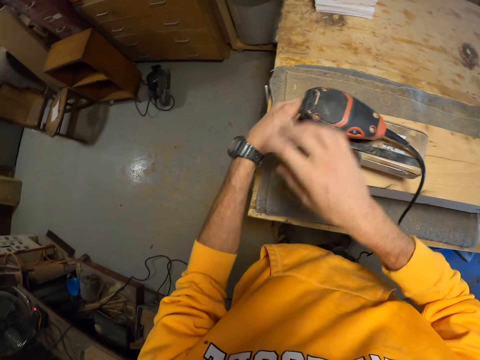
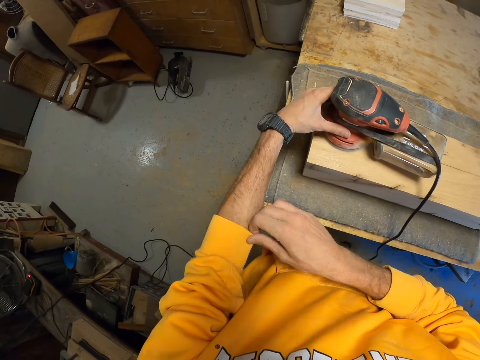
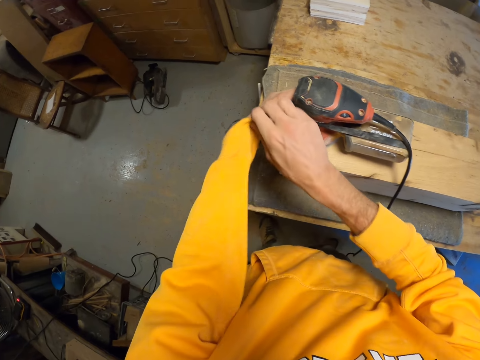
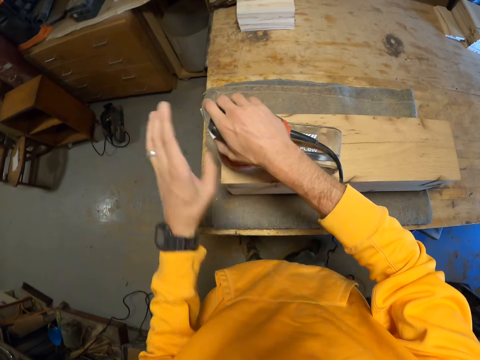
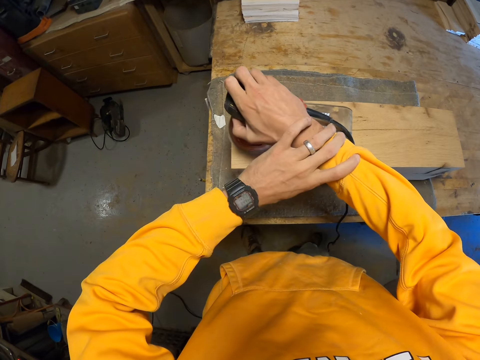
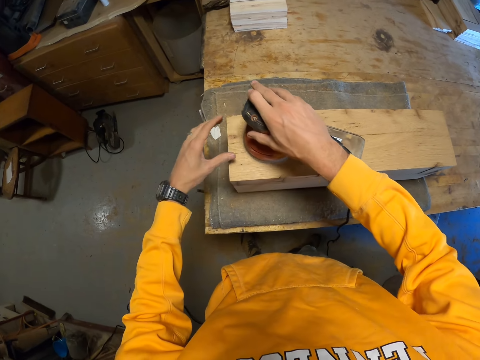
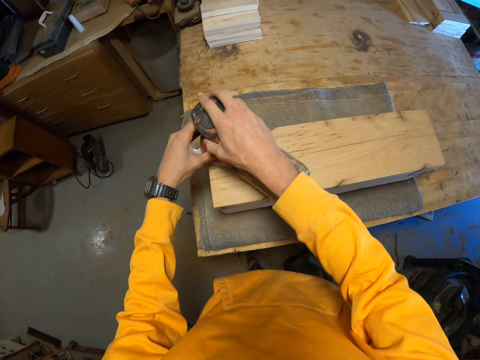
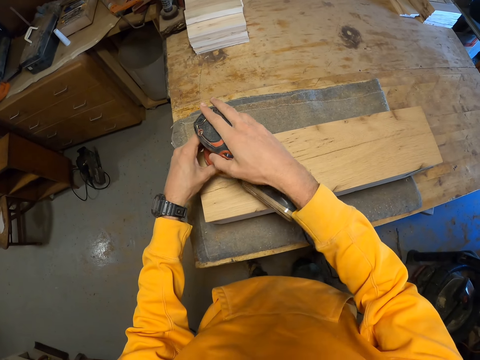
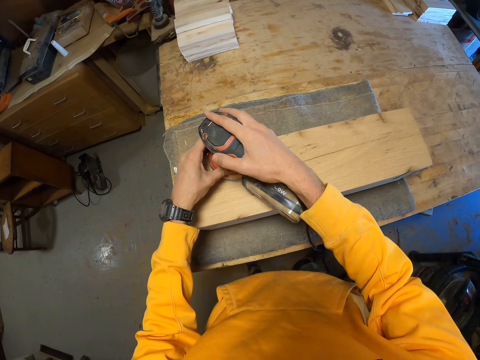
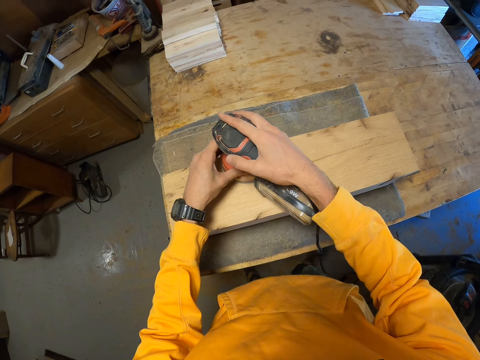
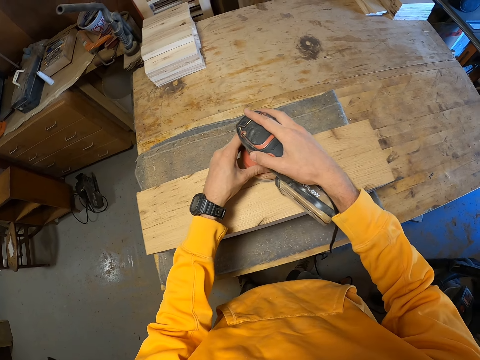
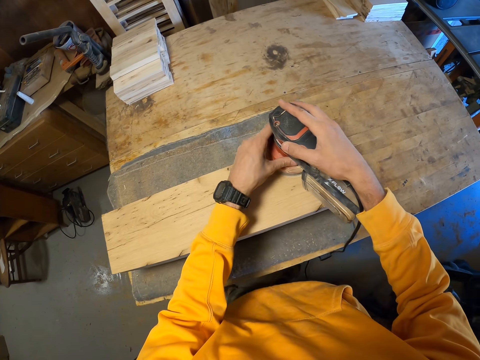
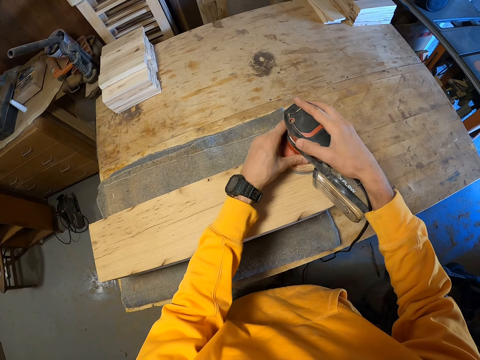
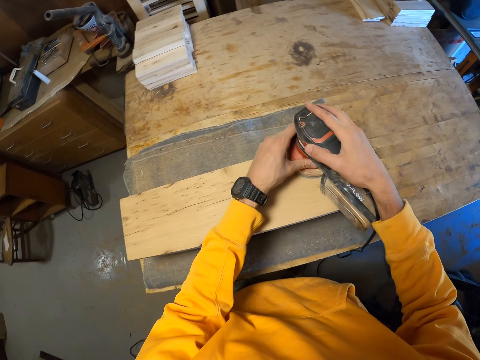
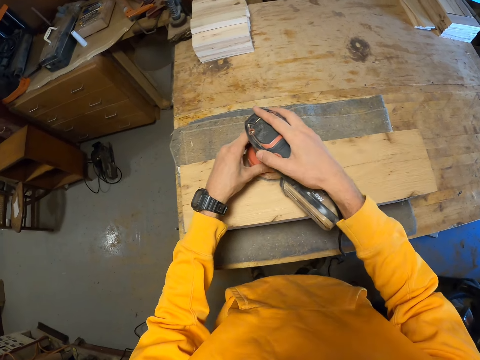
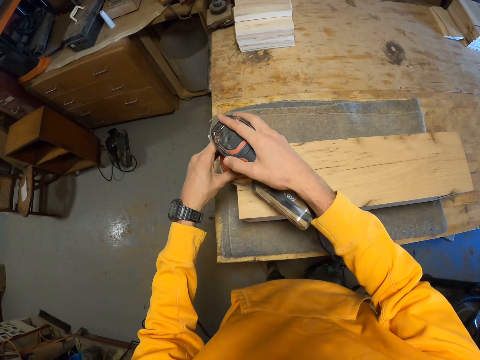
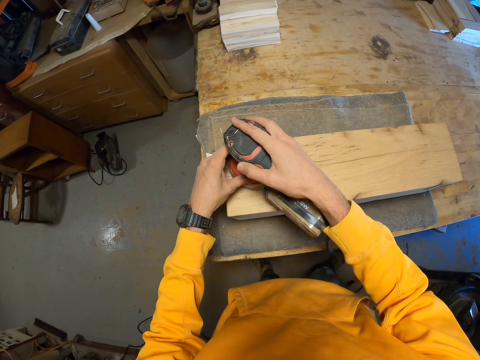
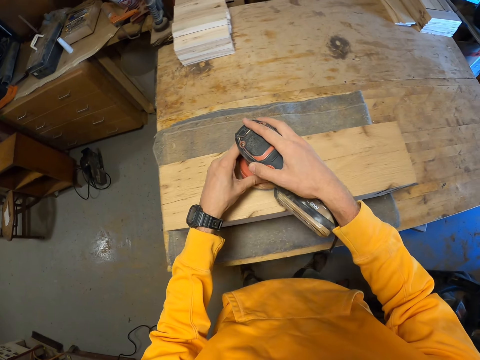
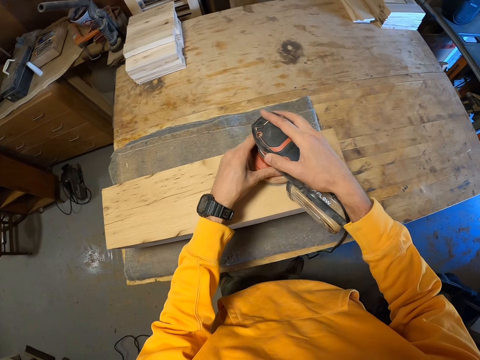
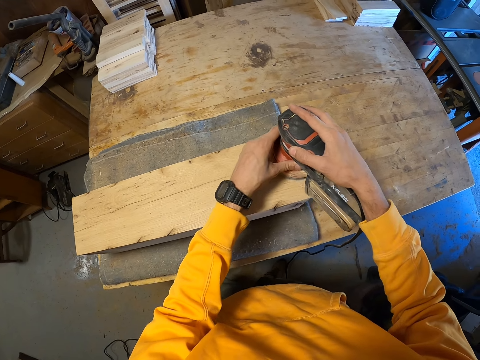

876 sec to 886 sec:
The camera wearer adjusts his left sleeve with his right hand. He adjusts his right sleeve with his left hand. He smoothens the timber surface with the sander machine.

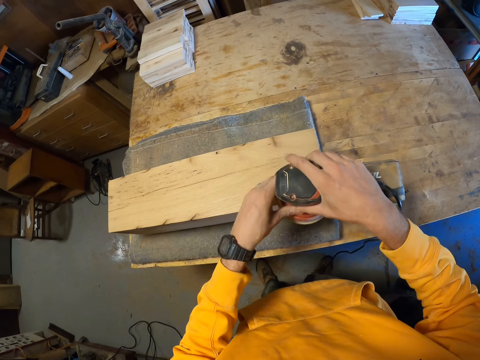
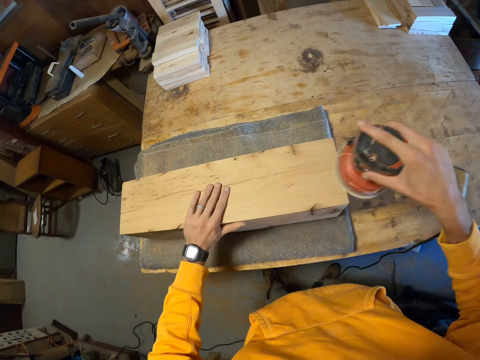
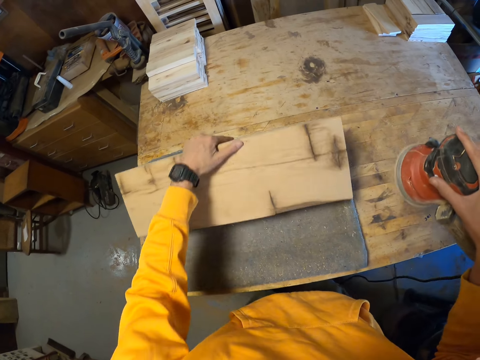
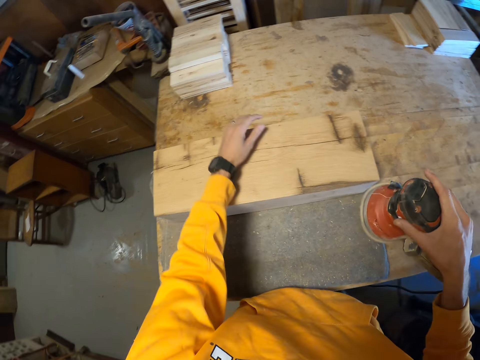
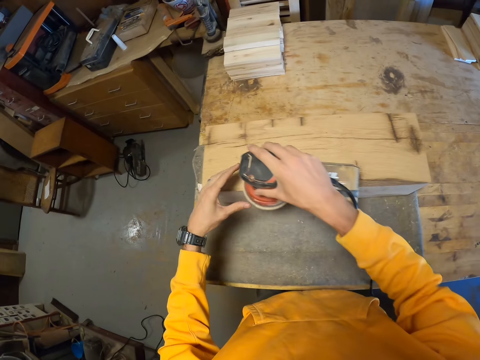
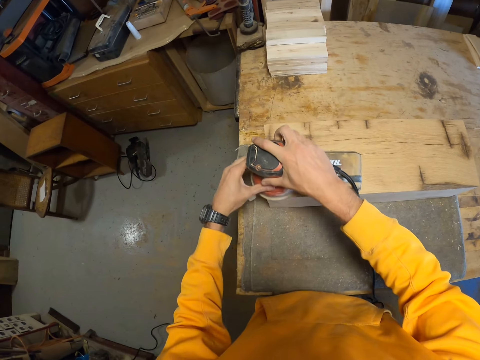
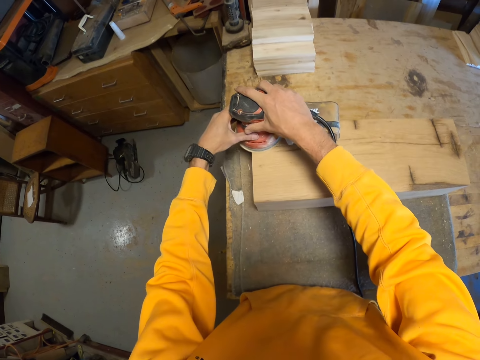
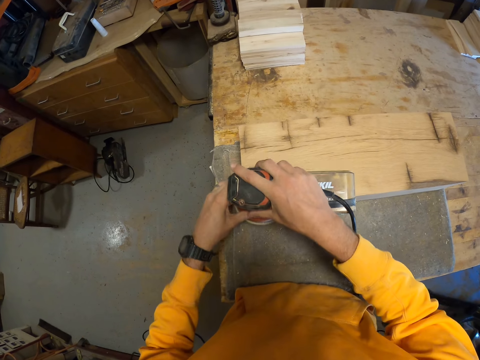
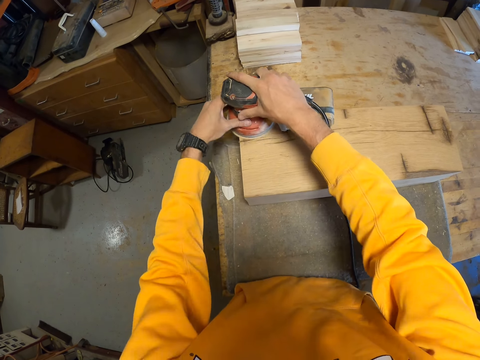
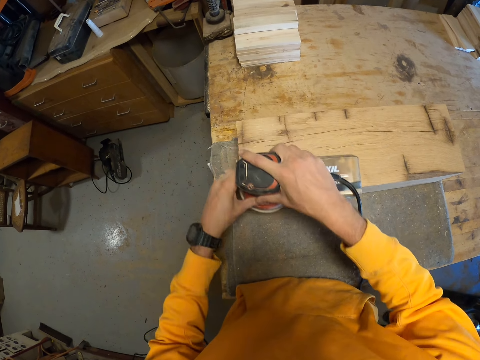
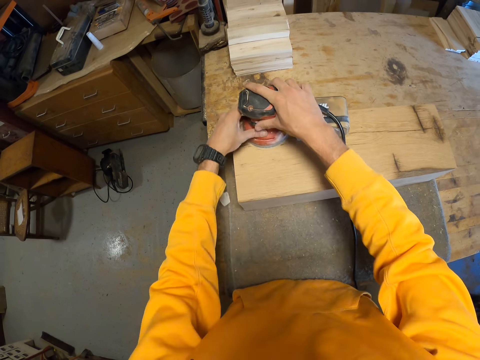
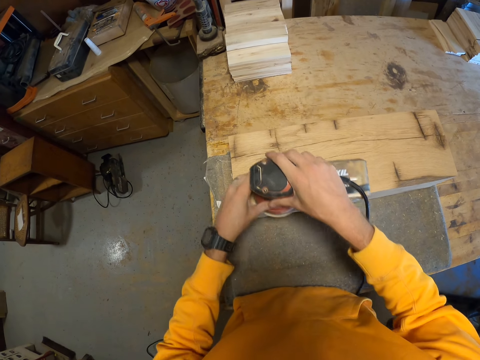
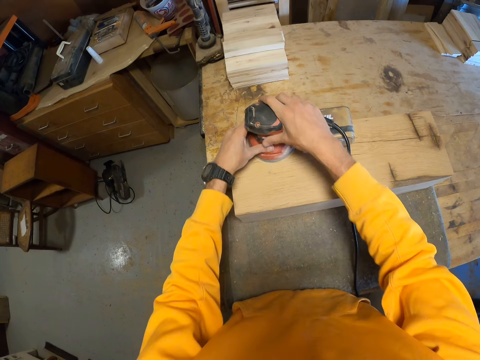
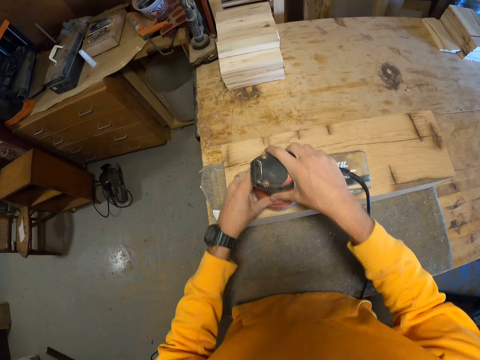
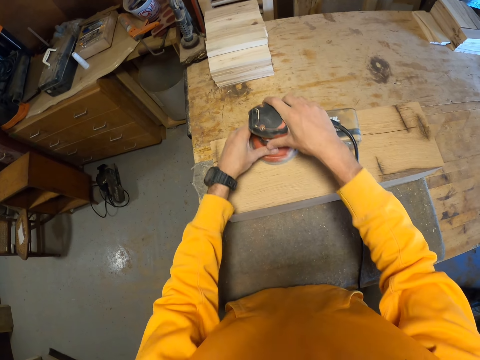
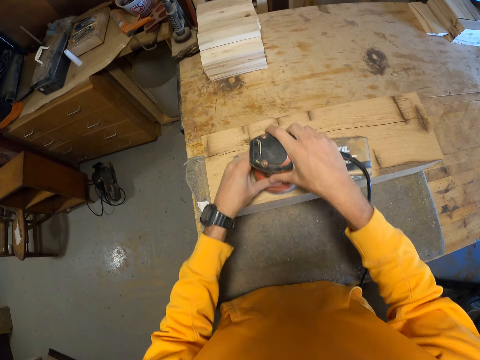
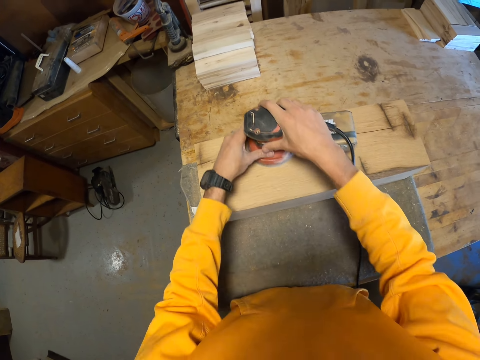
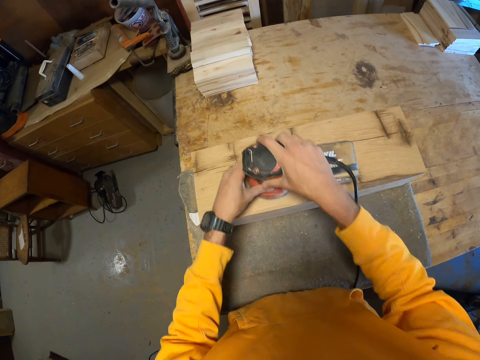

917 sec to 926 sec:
The camera wearer turns the piece of wood over. He adjusts the timber on the workbench with his hand. He smoothens the timber surface with the sander machine.

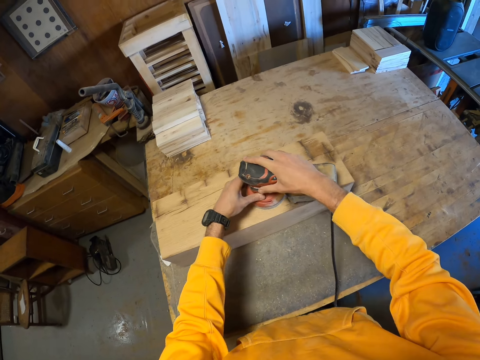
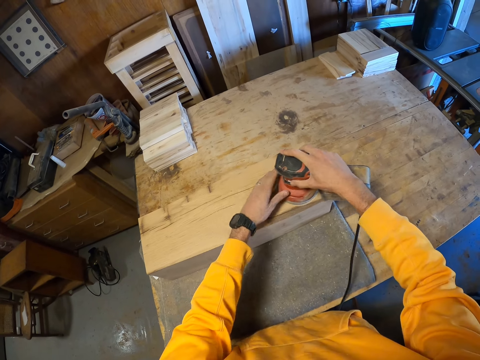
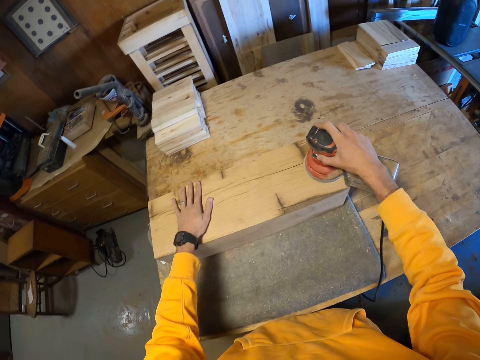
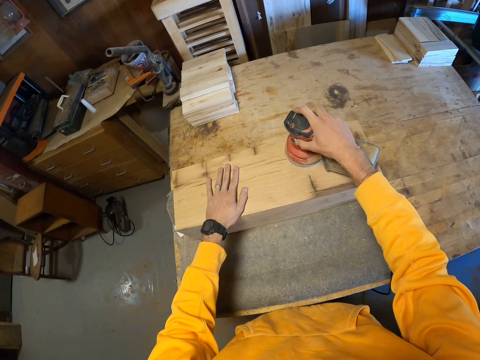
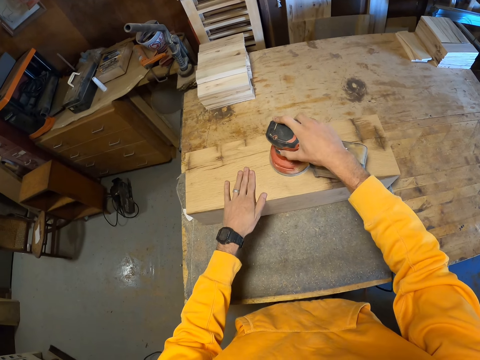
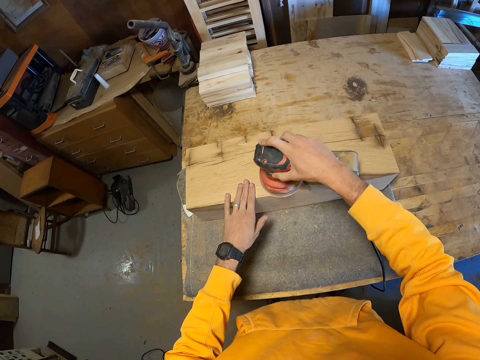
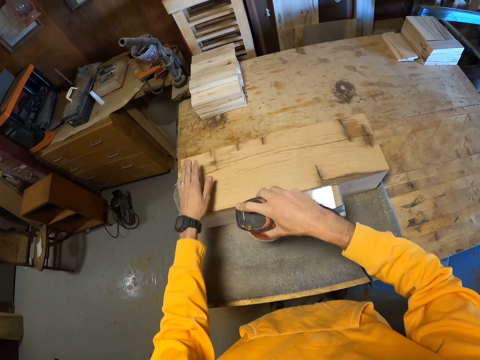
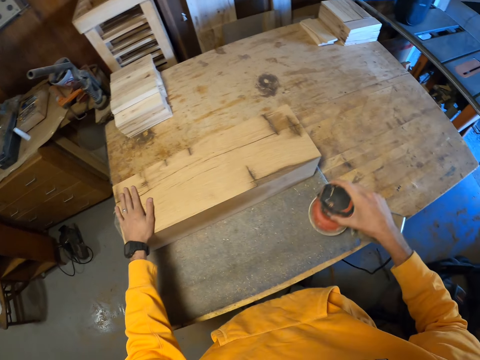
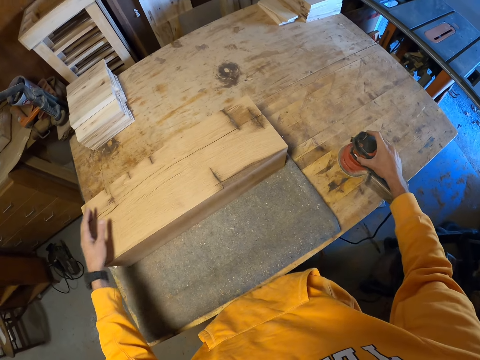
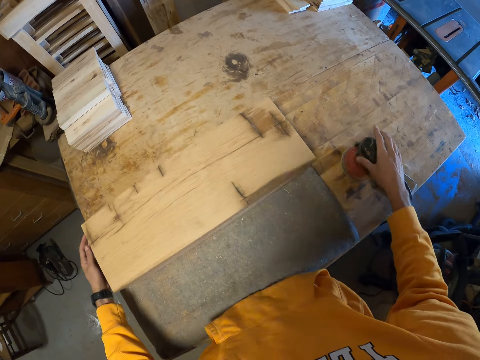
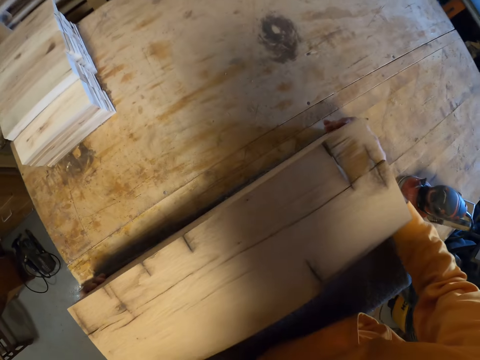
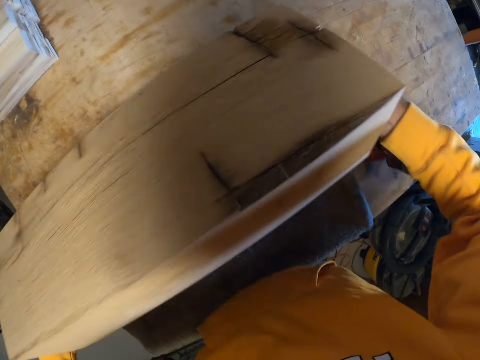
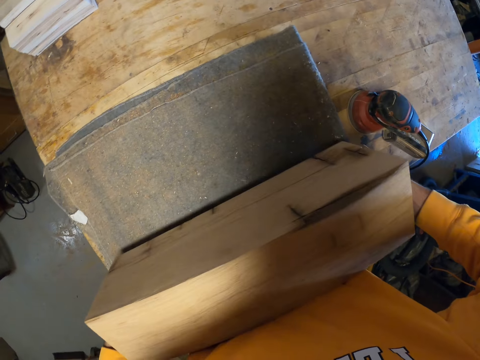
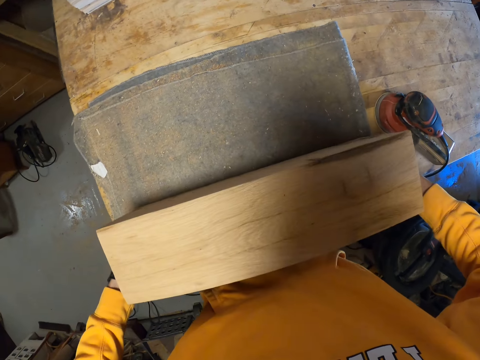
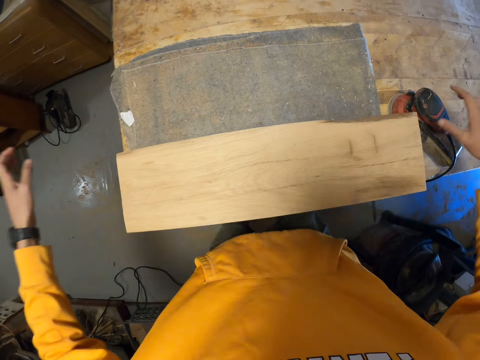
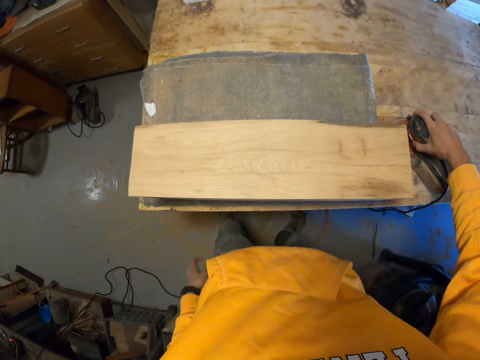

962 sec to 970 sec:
The camera wearer rubs his hand on the timber surface. He drops the sander on the workbench. He adjusts the timber on the workbench with his hand. He turns the wood over.
